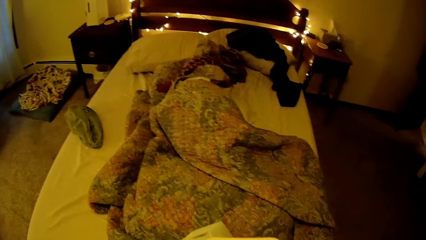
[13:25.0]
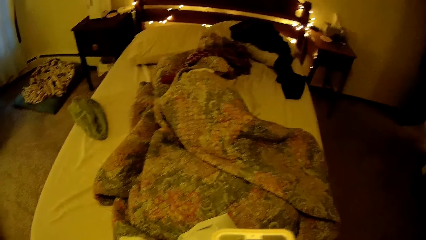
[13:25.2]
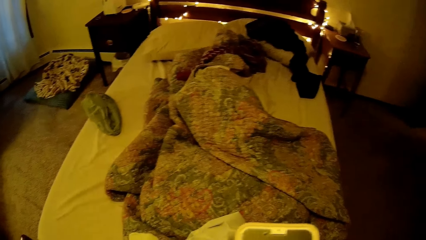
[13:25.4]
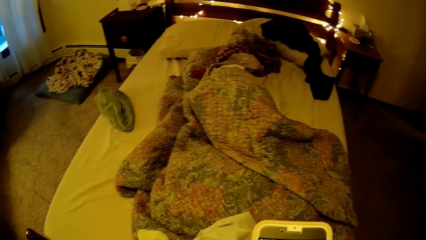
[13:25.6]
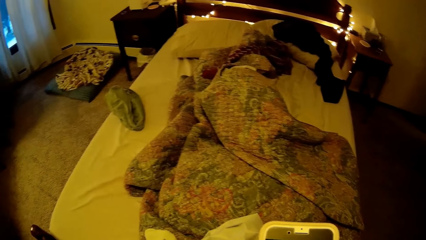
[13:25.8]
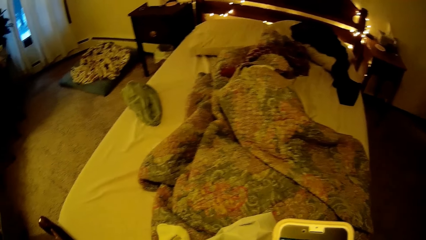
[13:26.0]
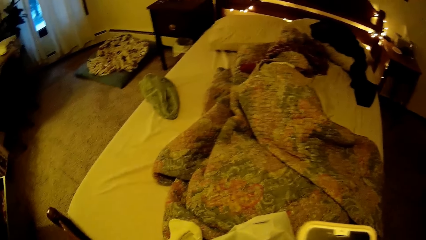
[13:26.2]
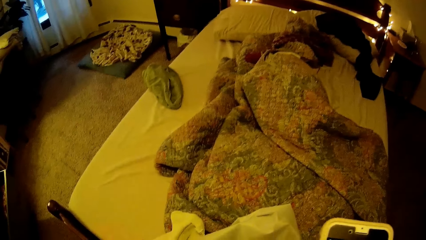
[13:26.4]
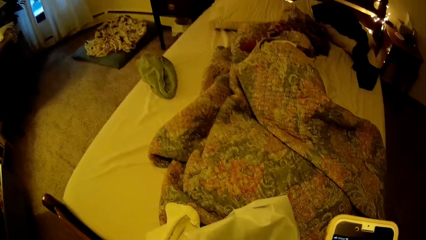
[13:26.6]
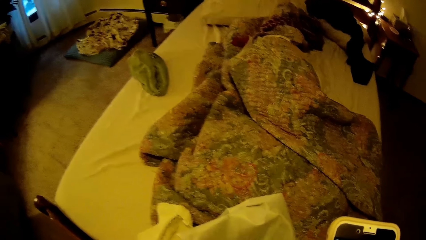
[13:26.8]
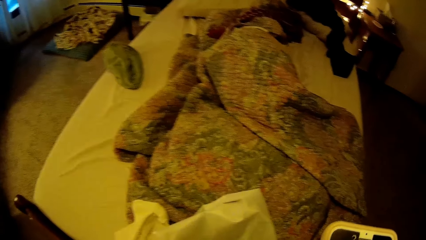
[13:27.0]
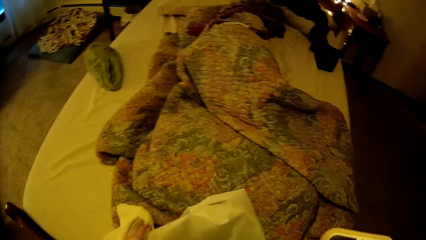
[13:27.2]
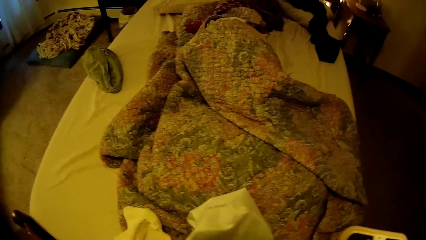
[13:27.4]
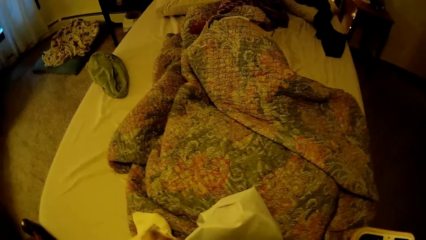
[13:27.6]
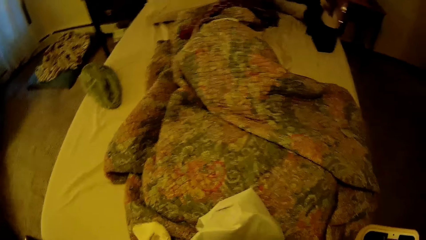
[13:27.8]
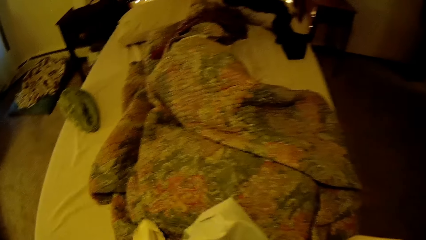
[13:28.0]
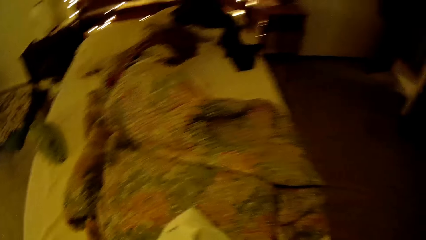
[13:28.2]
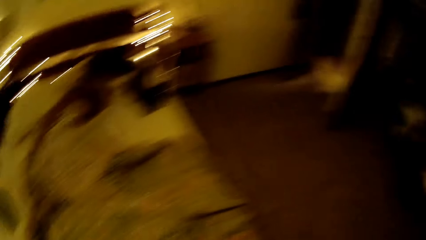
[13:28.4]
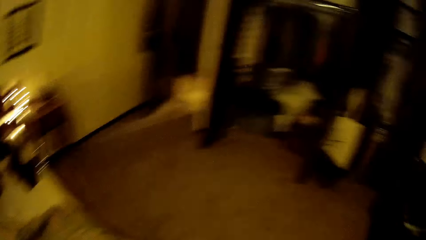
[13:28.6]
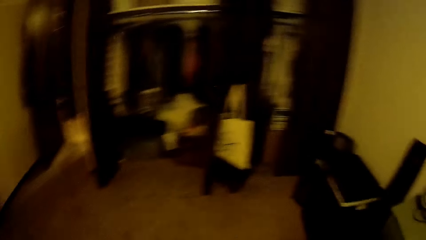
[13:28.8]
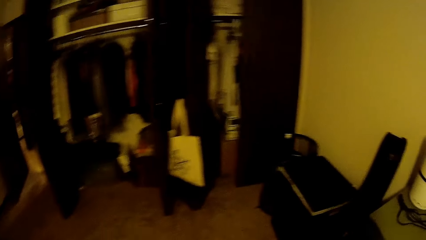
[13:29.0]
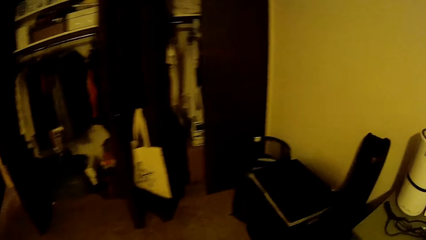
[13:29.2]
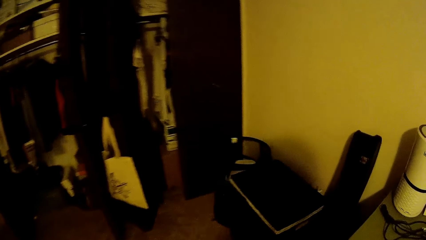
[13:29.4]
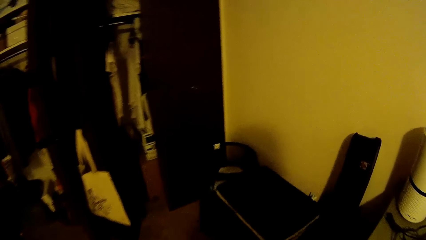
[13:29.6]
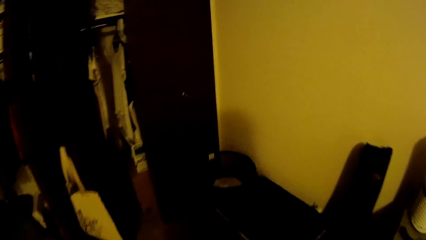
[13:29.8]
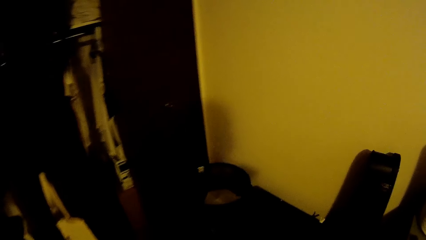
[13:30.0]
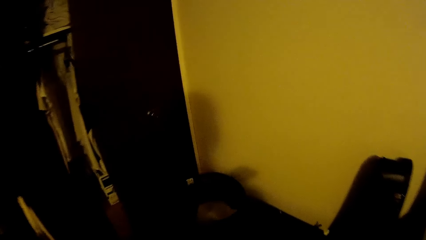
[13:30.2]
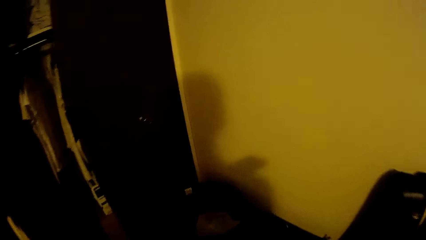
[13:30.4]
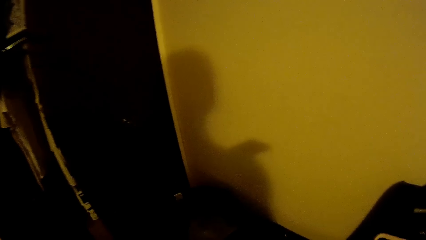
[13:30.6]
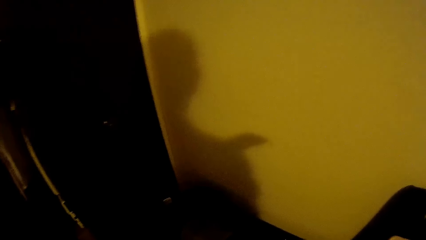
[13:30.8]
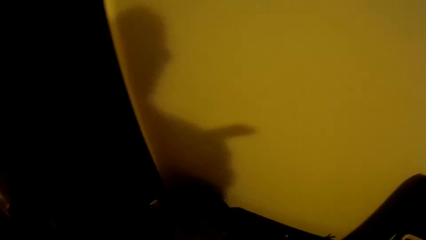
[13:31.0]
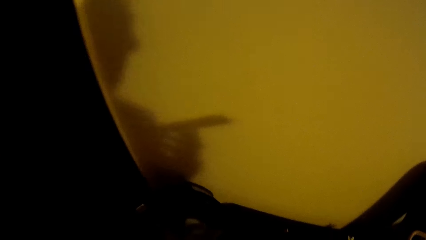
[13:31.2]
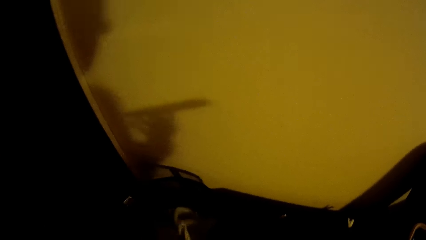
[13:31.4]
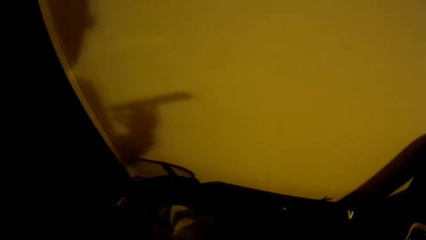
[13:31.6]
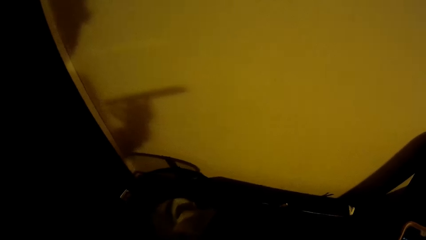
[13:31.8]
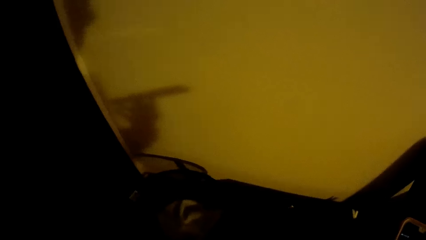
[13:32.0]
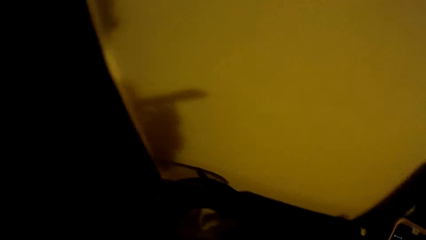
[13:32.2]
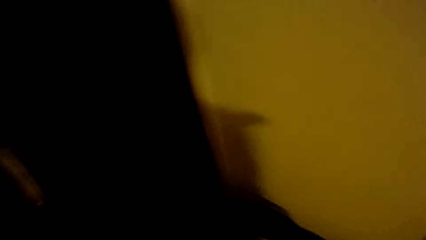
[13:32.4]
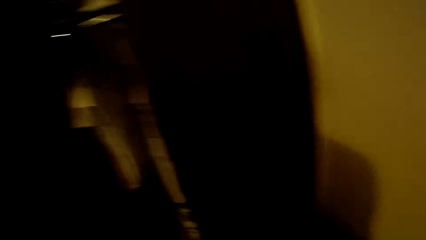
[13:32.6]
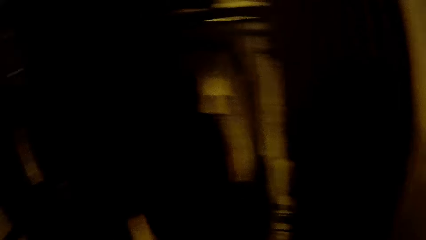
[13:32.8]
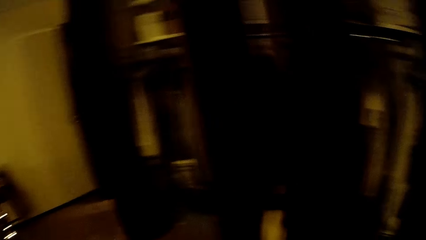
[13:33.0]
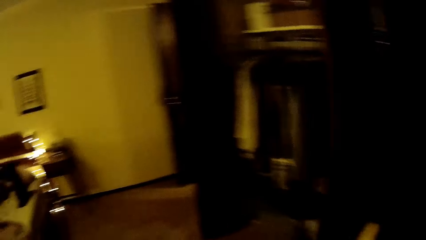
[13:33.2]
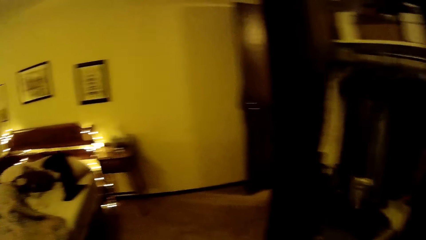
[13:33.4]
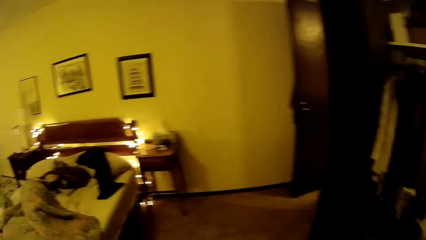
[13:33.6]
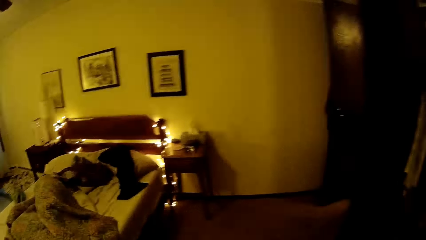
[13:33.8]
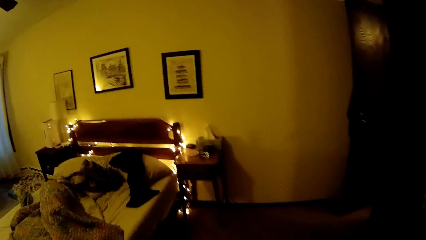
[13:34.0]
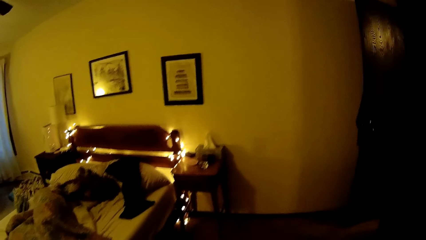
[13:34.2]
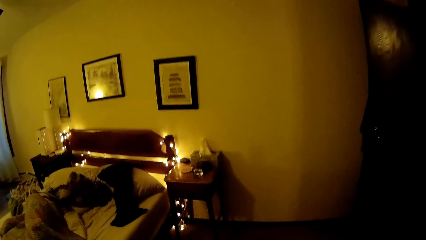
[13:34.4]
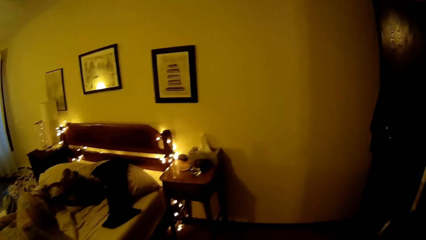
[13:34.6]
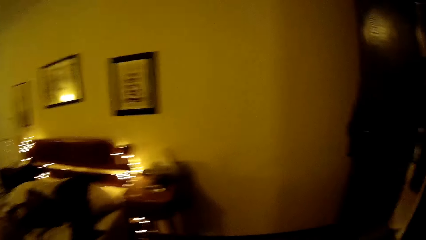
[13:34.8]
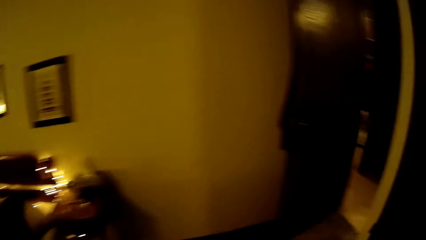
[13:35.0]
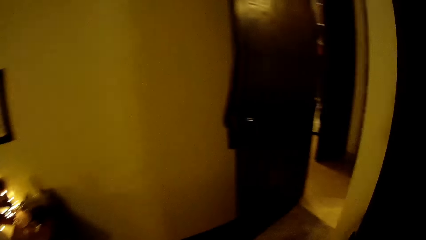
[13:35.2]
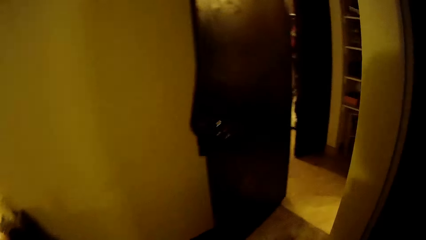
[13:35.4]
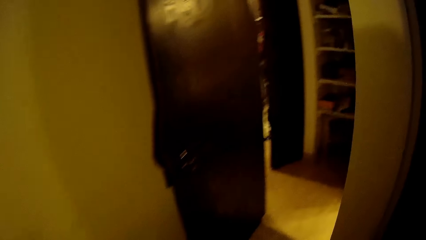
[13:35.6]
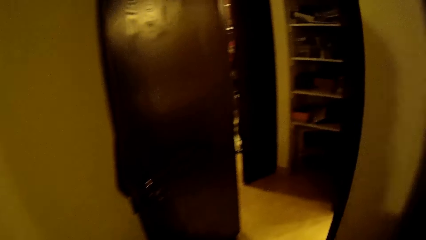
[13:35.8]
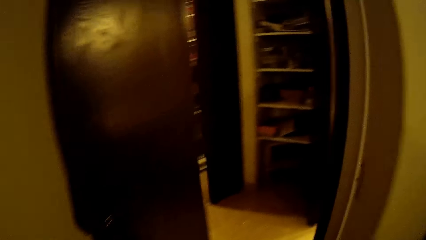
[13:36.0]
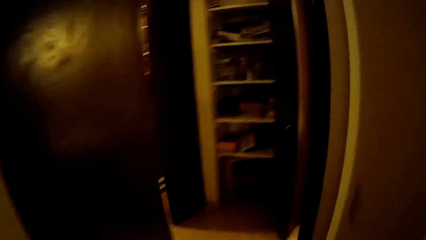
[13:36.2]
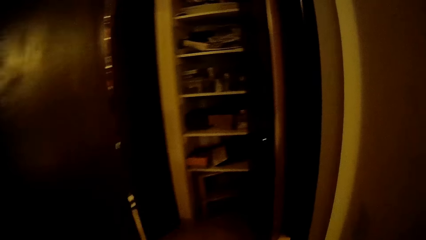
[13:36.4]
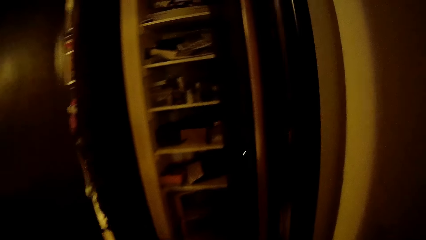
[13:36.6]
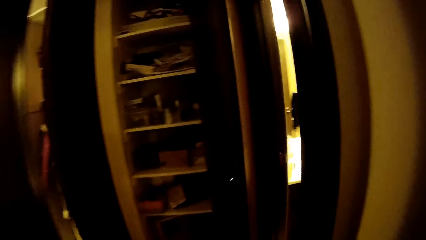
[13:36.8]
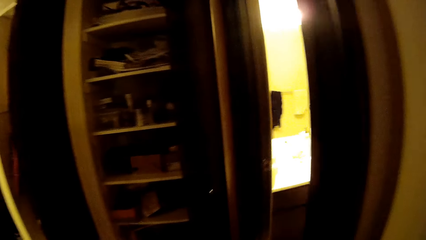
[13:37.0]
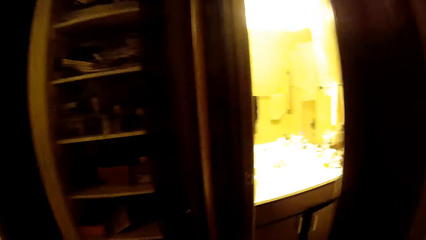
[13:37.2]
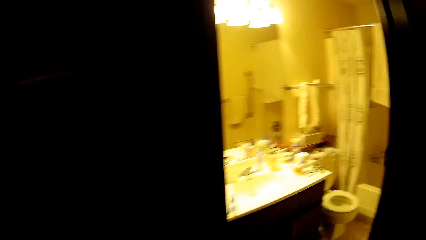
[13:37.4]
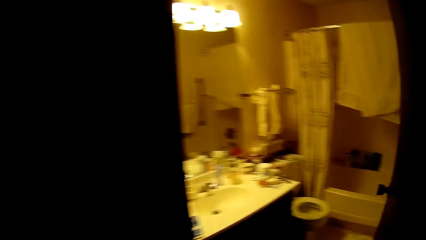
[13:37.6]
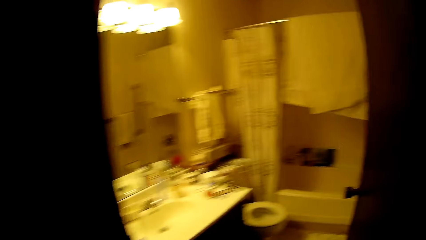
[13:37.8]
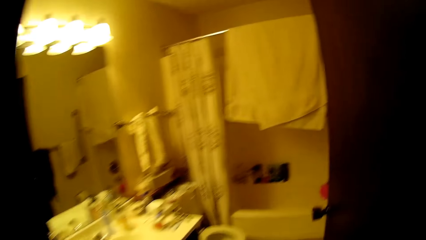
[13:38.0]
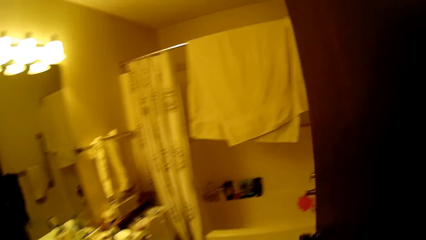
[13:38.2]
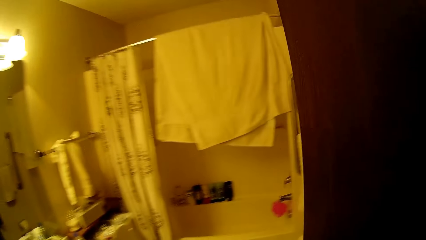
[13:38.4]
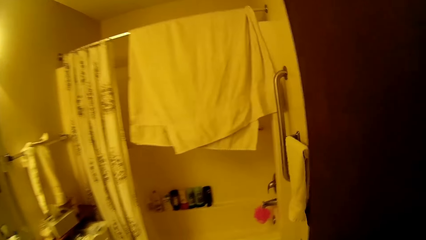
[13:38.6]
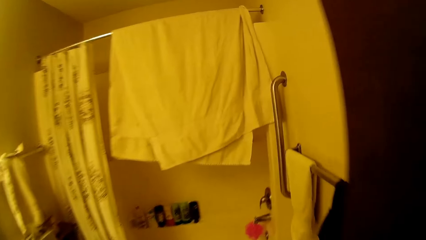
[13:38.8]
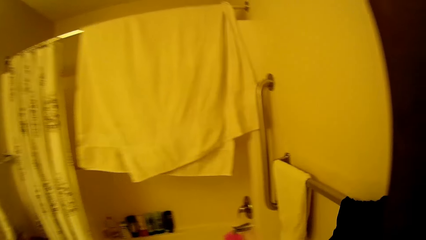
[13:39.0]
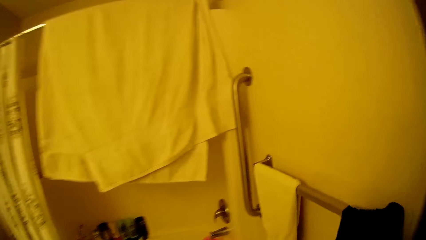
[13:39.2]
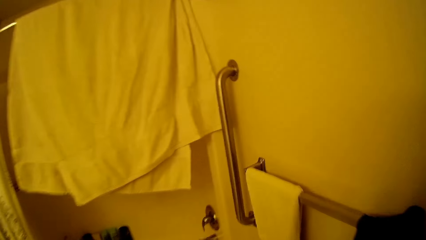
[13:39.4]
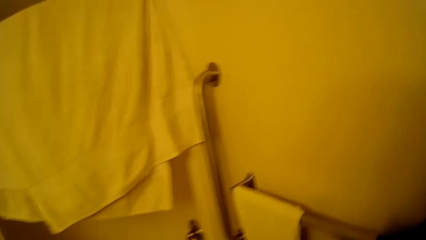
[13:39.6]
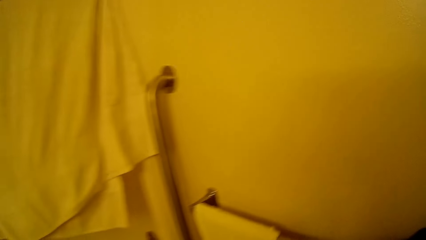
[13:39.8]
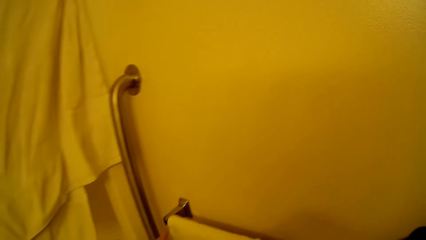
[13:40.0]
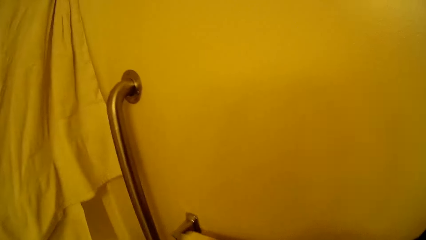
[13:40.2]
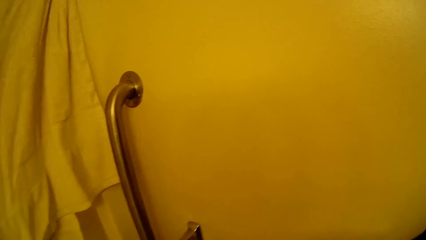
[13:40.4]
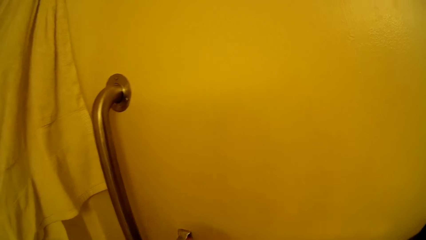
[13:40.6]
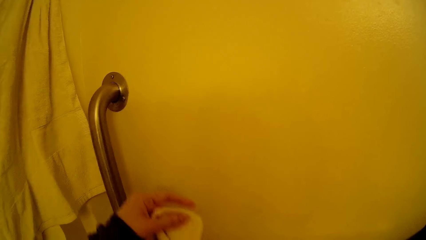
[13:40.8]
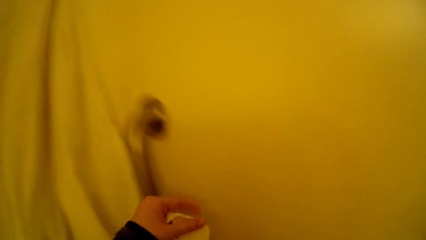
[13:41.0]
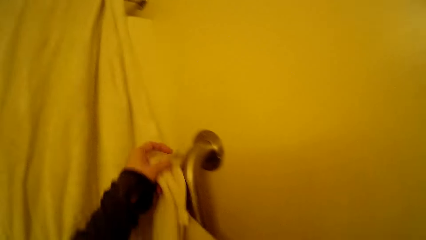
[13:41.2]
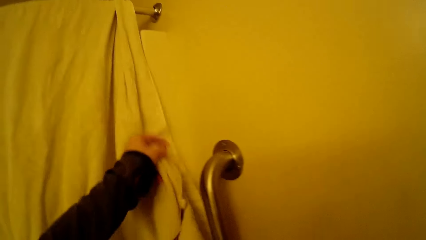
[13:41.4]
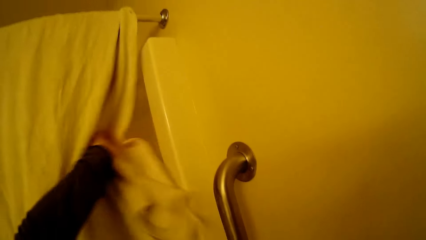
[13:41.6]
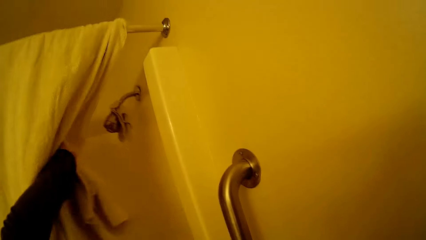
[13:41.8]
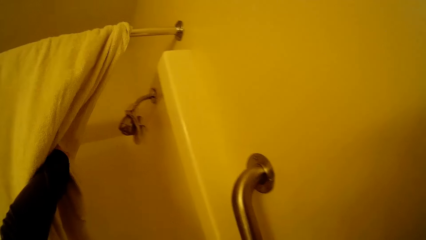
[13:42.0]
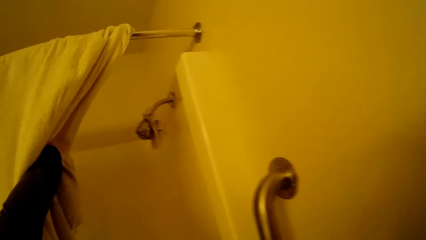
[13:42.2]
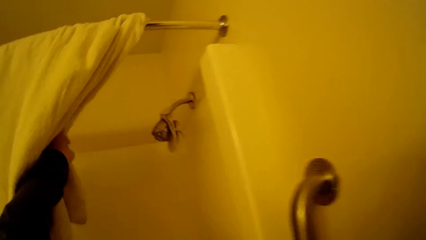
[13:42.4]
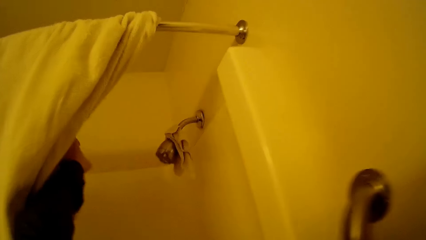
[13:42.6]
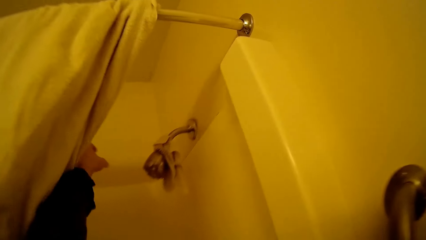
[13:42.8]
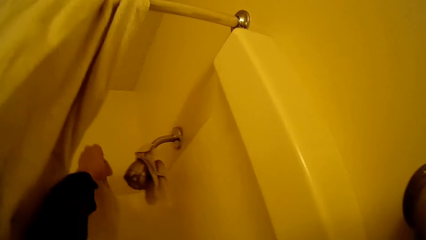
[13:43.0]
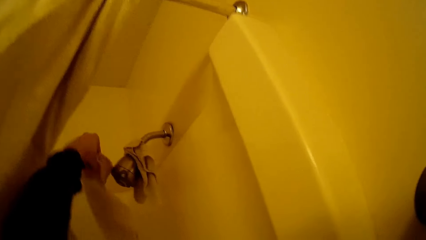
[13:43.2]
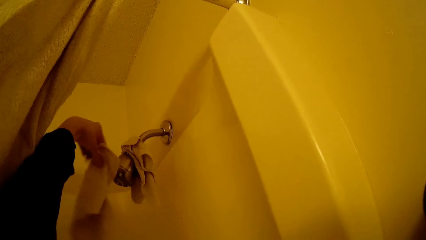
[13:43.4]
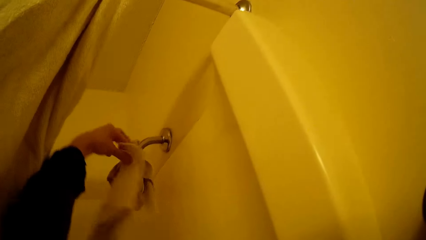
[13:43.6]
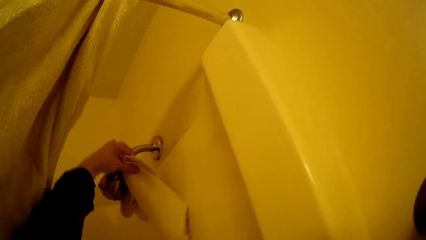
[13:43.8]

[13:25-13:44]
The camera wearer holds a cloth on the bed. She picks up a white handkerchief from the bed with her left hand. She drops the white handkerchief into the black basket with her right hand. She walks along the room. She walks into the restroom. She lifts a towel from the metal bar. She spreads the white handkerchief on a shower behind a white towel with her left hand.
